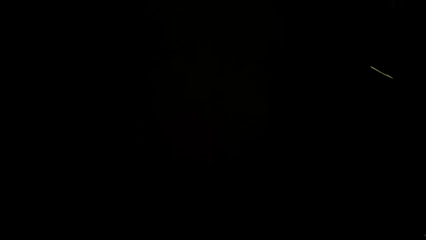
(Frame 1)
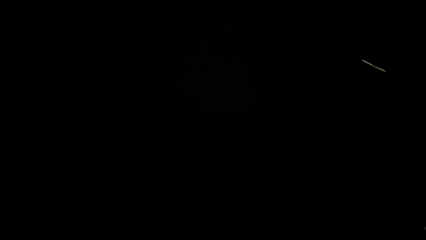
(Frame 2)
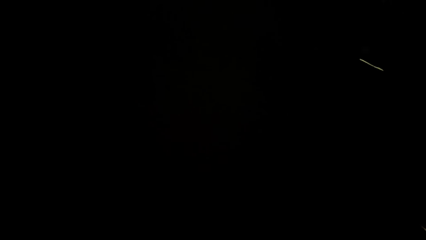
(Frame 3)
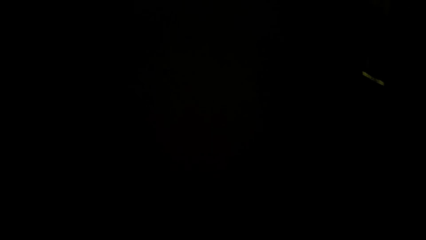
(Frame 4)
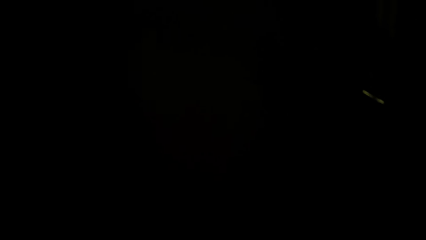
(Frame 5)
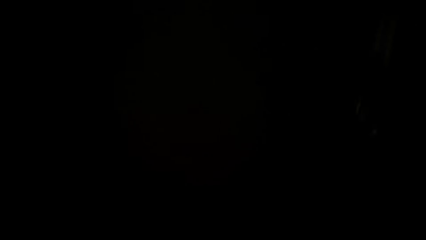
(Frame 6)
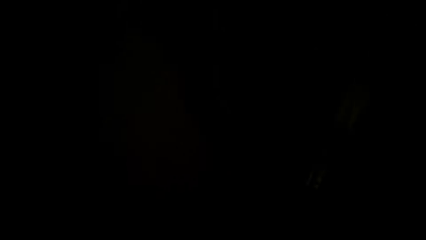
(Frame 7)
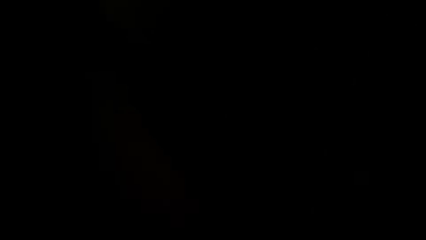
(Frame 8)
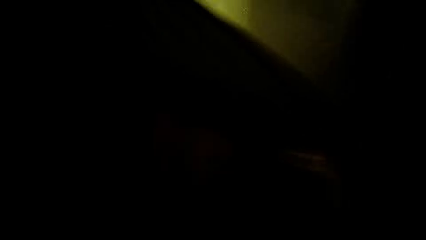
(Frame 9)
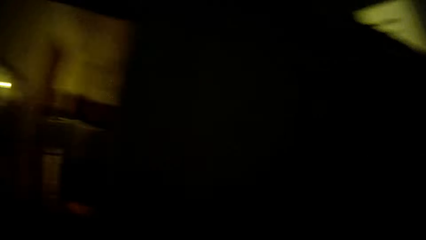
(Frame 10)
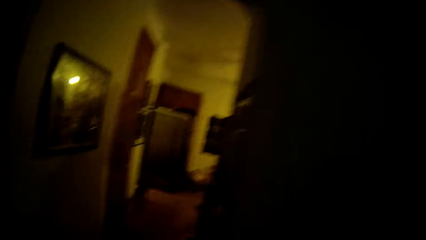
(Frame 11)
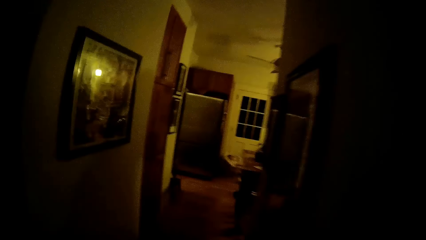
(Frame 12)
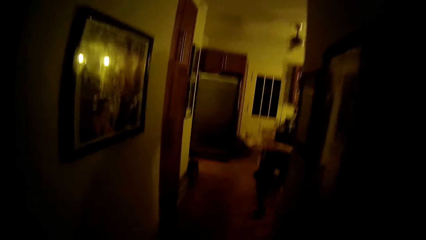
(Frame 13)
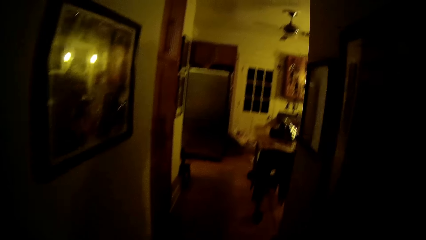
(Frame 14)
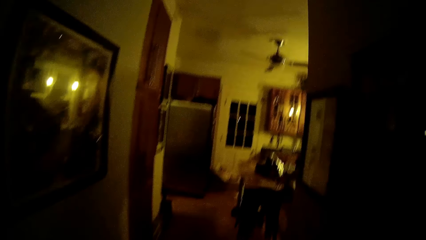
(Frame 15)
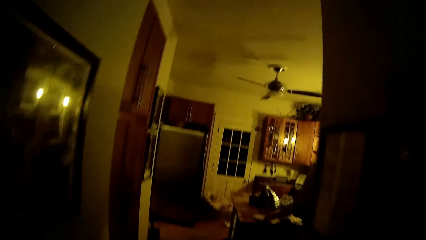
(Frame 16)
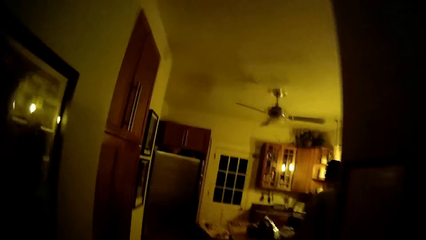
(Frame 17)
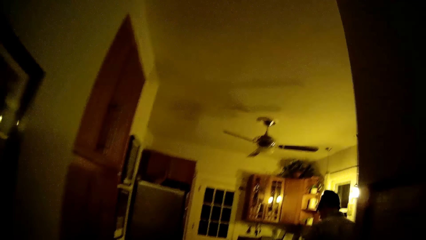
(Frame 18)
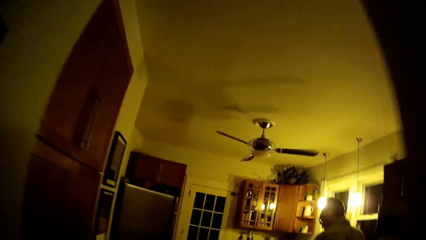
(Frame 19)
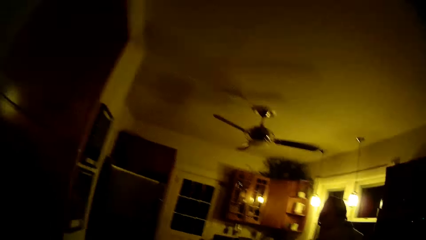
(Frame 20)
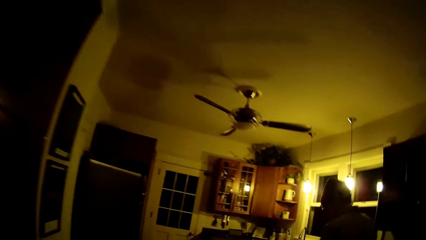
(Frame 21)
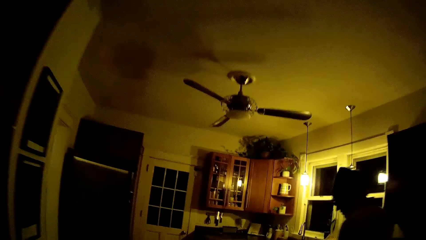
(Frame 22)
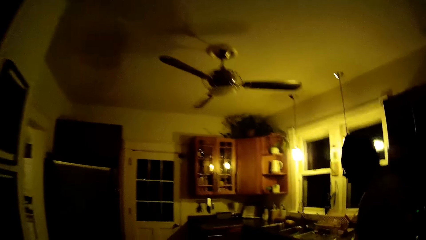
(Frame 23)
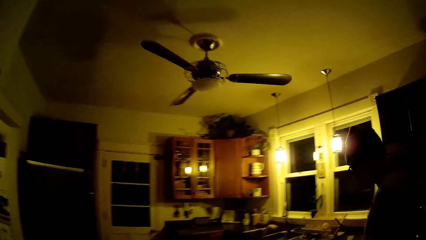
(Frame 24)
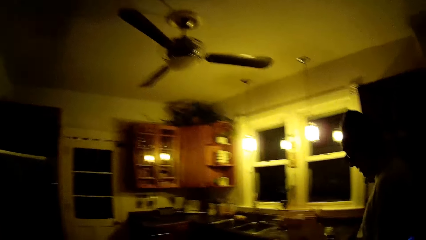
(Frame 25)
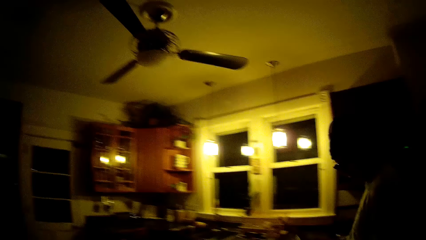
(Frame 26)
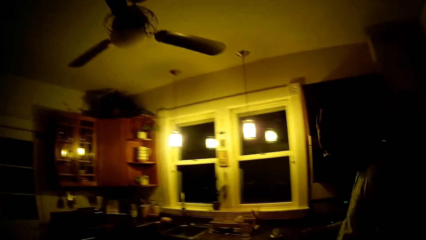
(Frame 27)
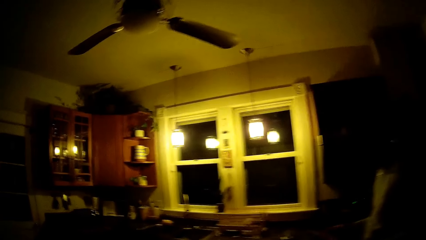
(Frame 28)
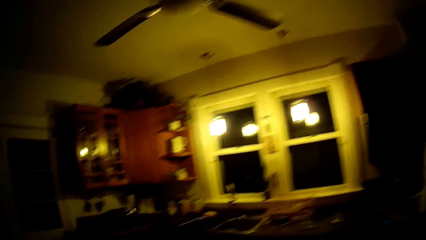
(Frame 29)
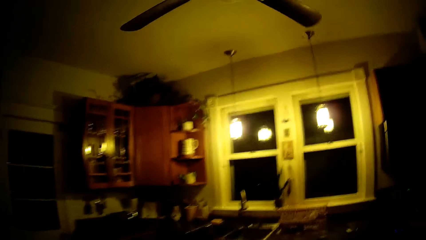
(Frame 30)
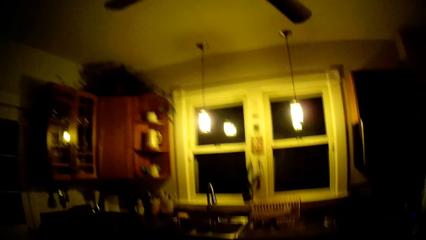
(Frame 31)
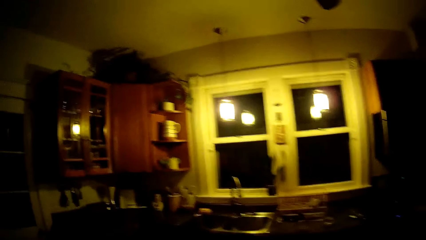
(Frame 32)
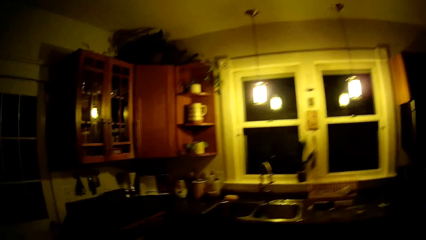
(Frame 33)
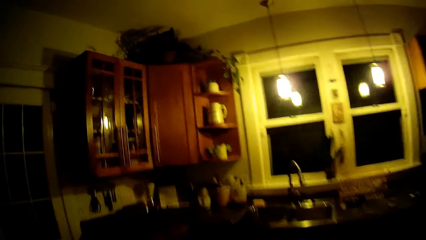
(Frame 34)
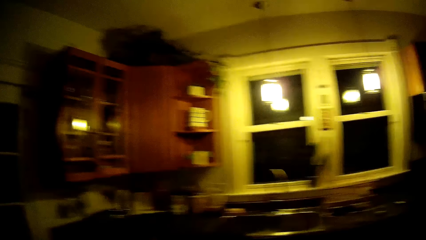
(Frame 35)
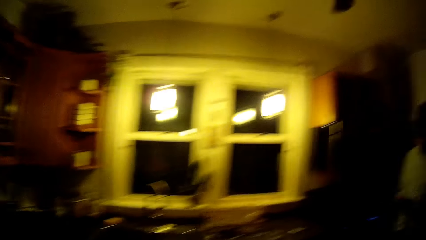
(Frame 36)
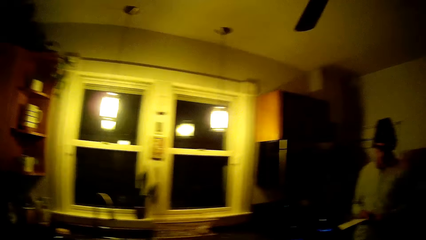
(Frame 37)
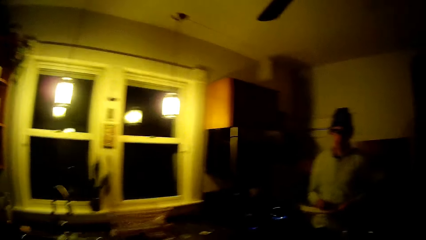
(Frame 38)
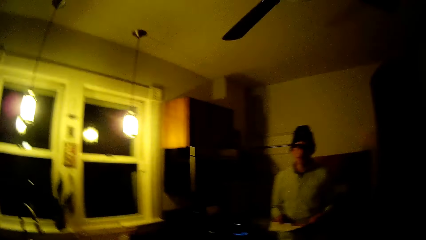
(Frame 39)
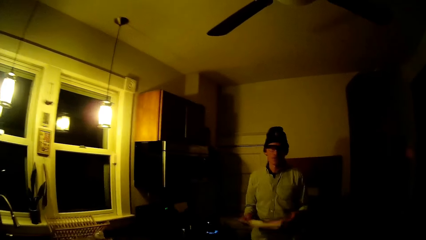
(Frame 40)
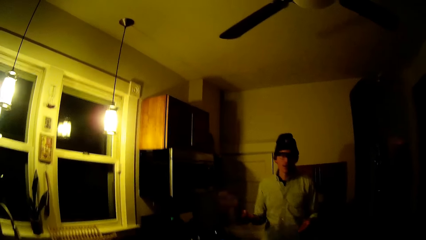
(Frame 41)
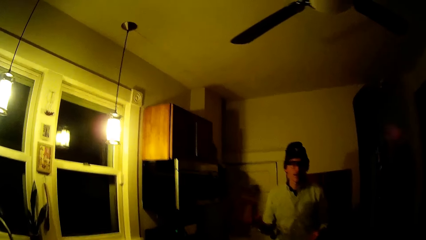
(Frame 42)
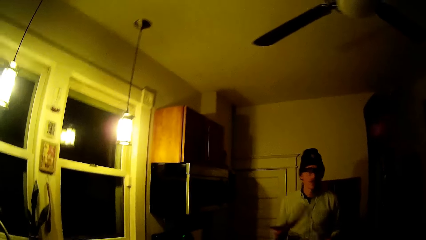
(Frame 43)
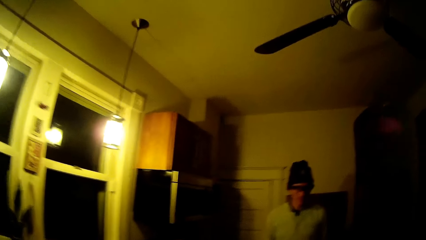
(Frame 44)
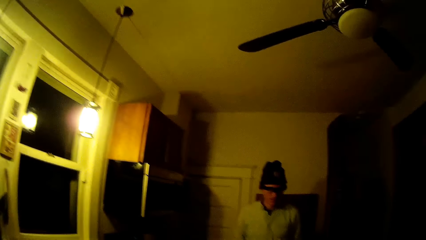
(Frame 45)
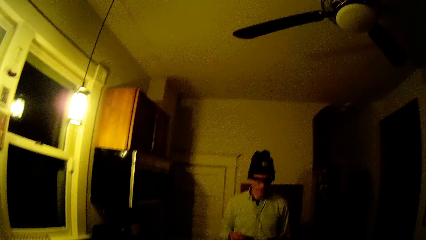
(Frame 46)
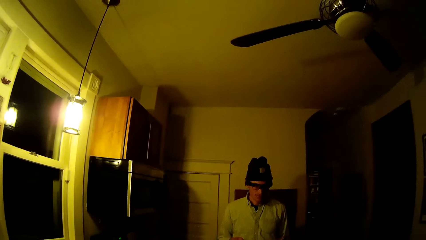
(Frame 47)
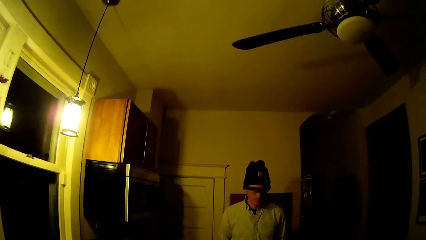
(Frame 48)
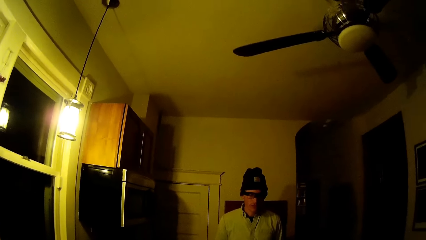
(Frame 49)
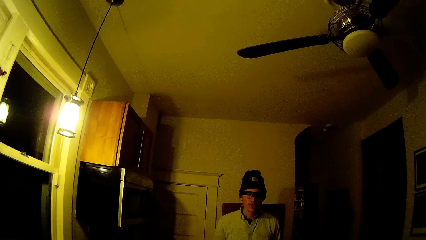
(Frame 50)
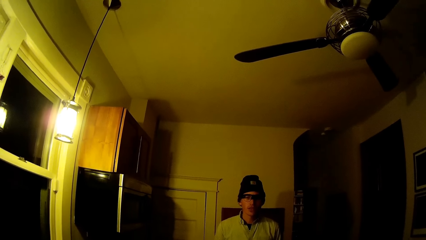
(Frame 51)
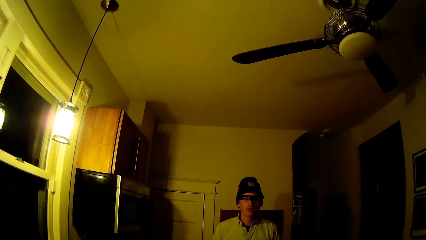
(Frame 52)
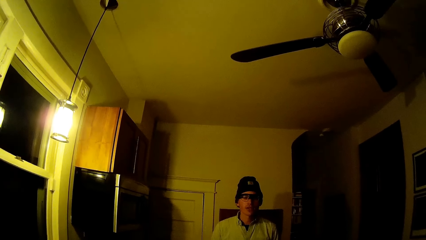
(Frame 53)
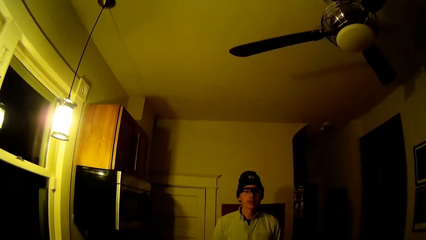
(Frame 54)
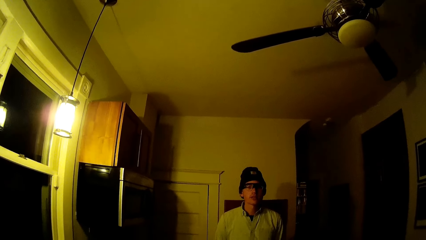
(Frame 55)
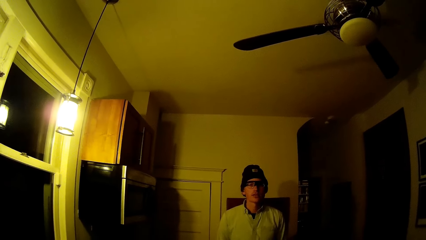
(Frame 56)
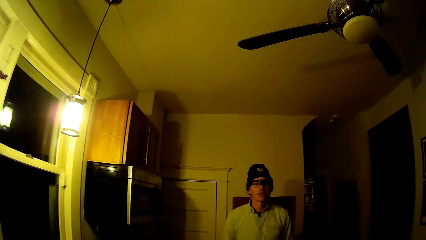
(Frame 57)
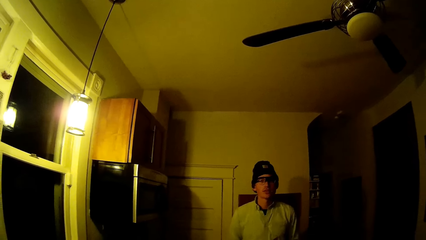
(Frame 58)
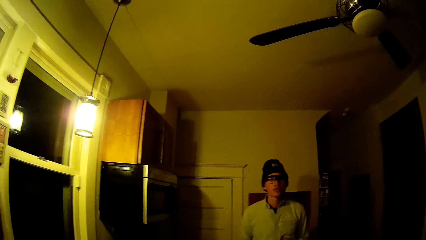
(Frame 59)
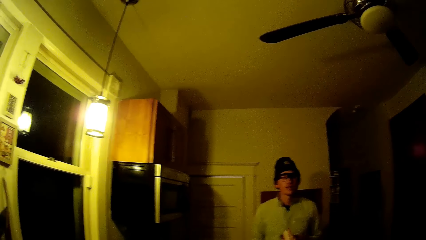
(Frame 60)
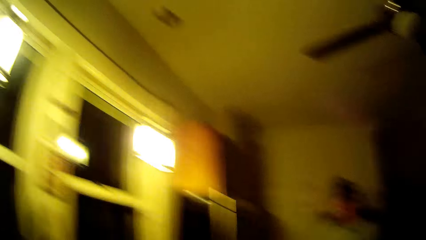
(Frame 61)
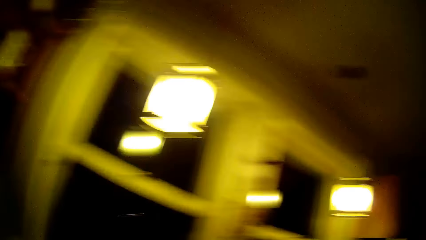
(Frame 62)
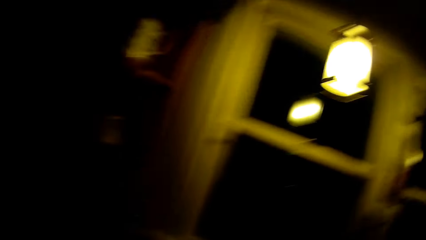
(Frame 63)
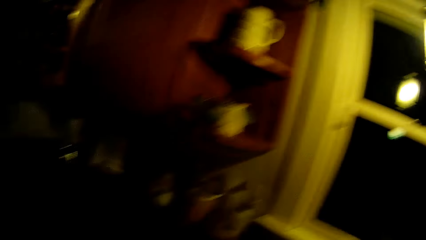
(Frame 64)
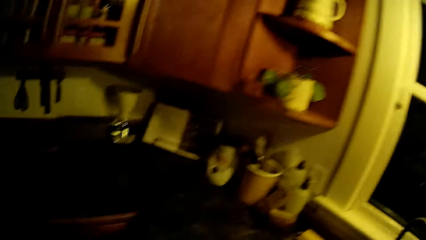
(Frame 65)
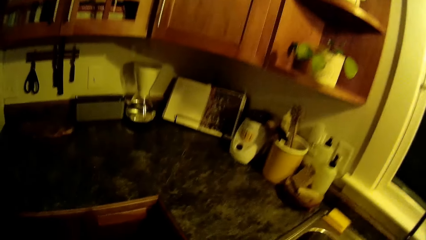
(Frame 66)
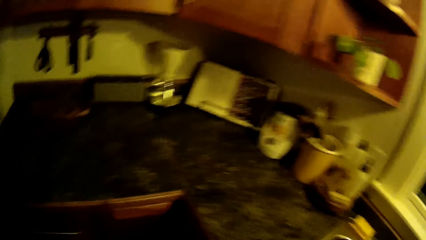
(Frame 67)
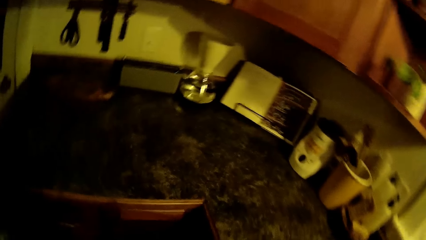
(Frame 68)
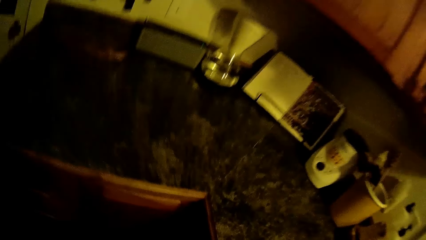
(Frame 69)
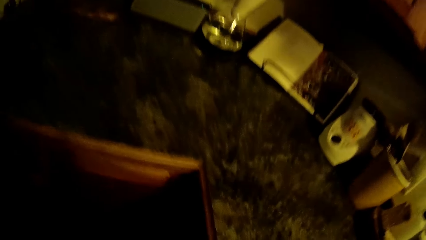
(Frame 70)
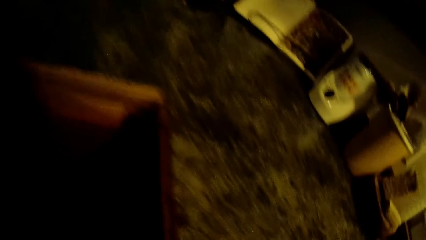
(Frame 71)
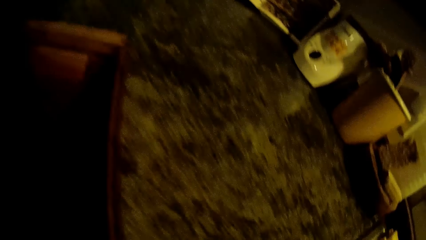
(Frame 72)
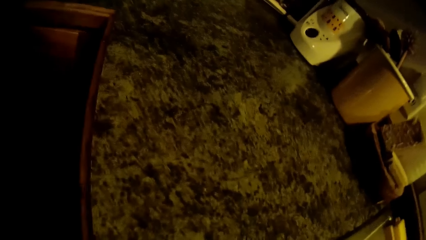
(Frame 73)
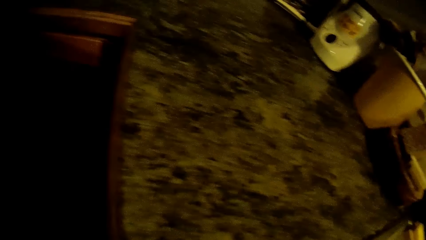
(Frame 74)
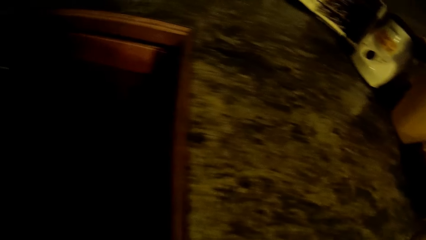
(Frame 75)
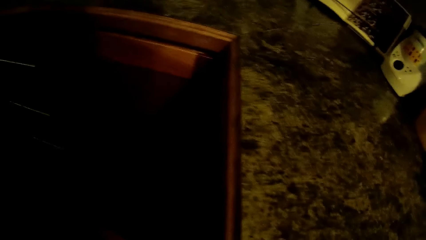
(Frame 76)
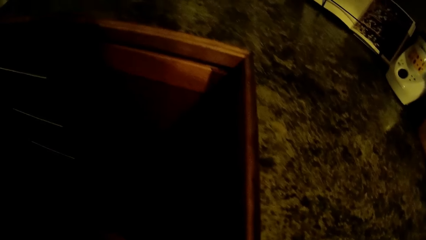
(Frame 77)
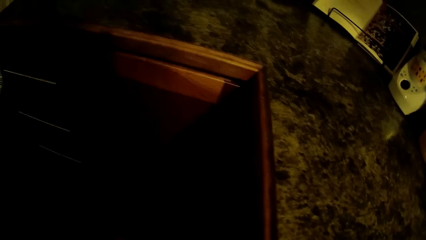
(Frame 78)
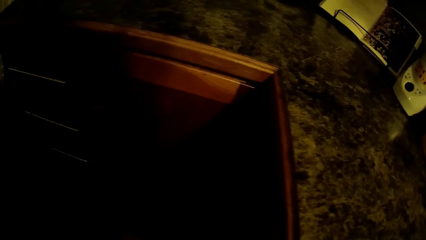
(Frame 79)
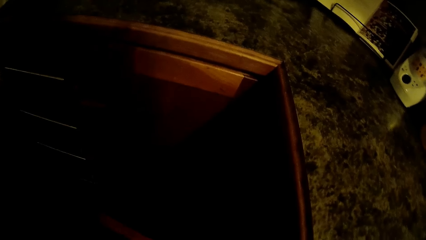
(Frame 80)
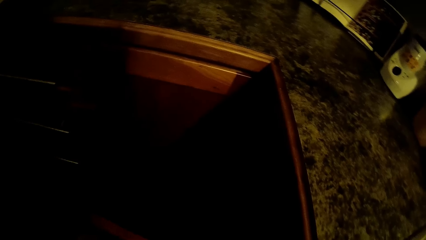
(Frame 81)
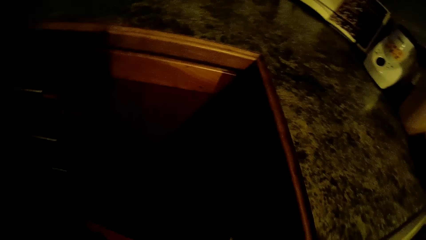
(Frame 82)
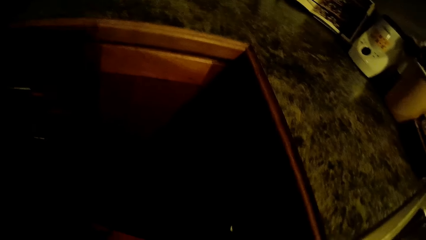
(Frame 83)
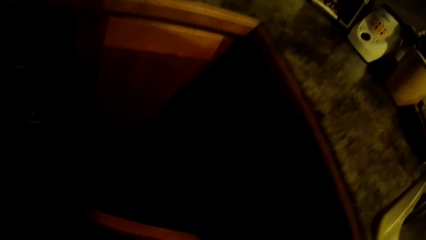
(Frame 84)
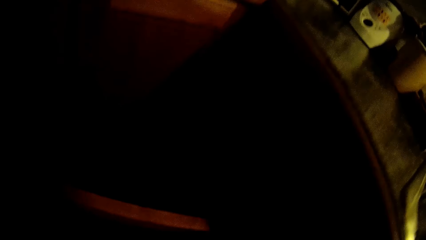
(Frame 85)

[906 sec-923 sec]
A person stares in the room. The camera wearer opens the kitchen cabinet with her left hand.
